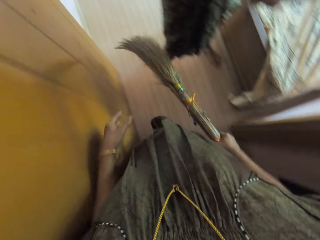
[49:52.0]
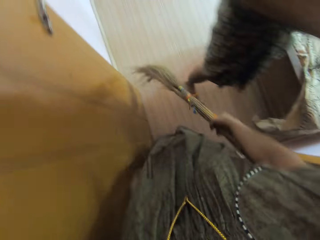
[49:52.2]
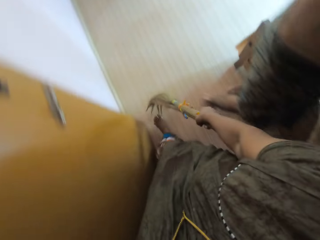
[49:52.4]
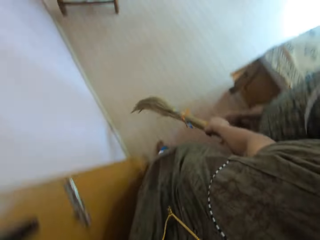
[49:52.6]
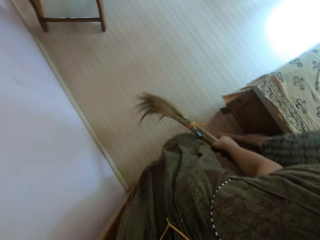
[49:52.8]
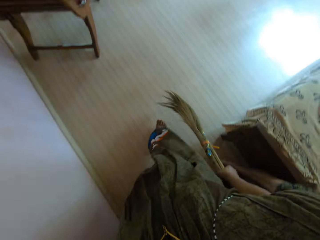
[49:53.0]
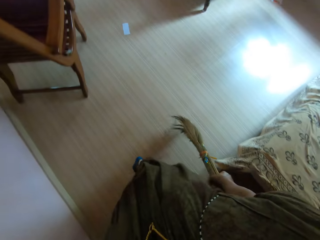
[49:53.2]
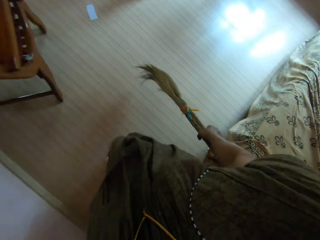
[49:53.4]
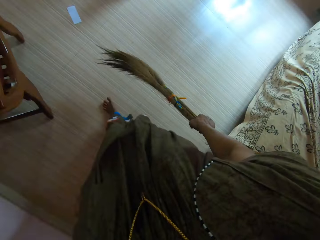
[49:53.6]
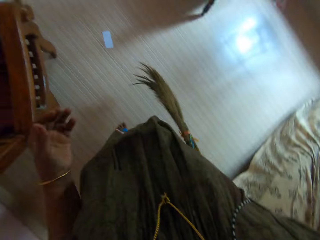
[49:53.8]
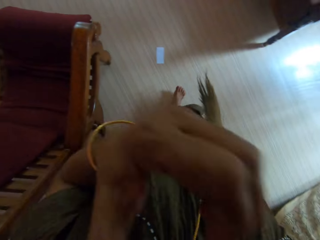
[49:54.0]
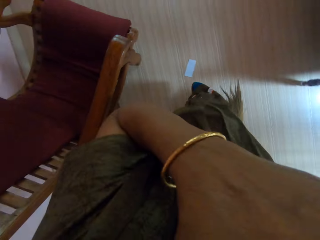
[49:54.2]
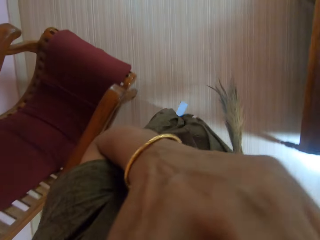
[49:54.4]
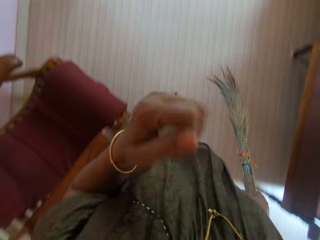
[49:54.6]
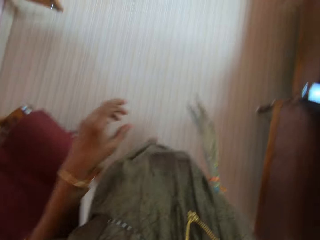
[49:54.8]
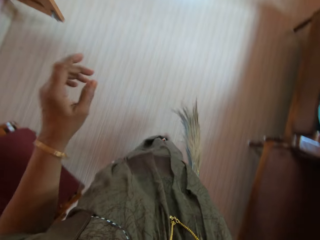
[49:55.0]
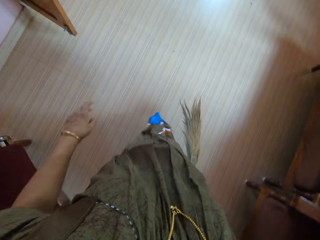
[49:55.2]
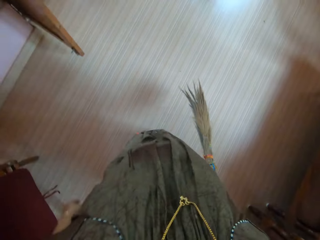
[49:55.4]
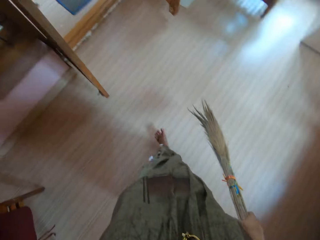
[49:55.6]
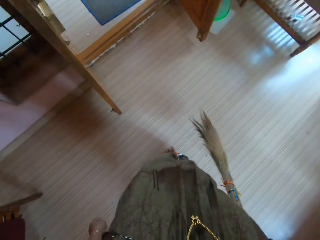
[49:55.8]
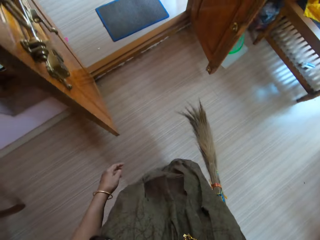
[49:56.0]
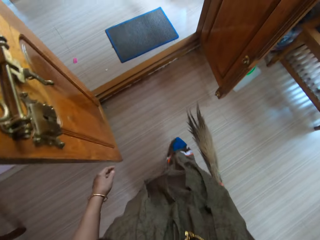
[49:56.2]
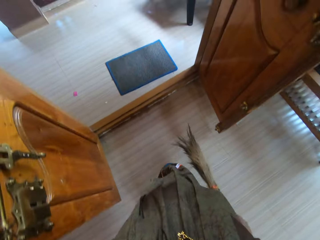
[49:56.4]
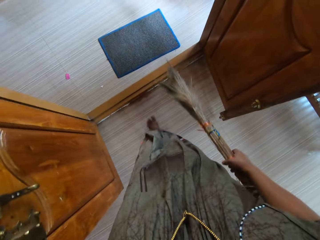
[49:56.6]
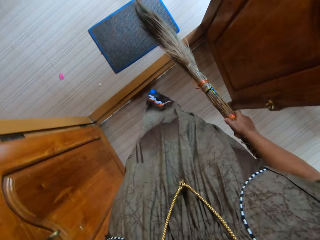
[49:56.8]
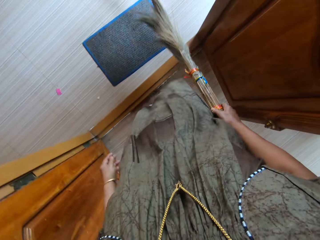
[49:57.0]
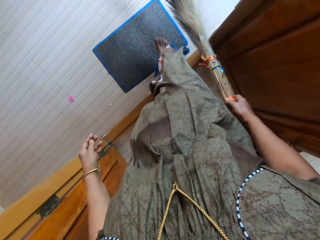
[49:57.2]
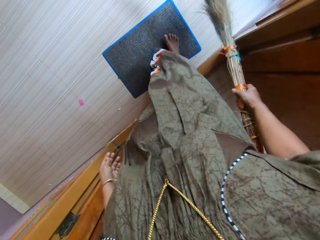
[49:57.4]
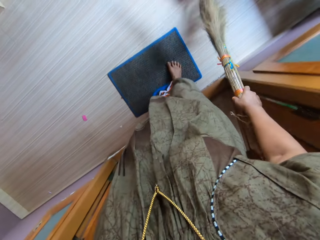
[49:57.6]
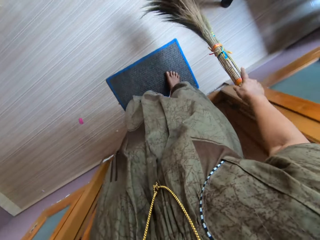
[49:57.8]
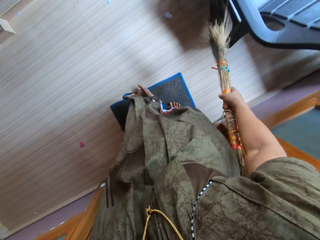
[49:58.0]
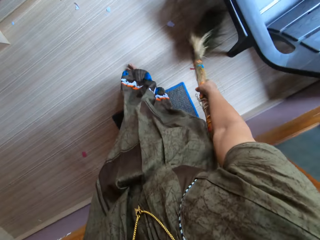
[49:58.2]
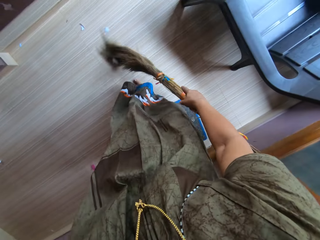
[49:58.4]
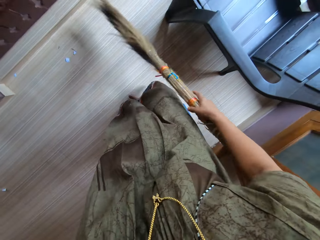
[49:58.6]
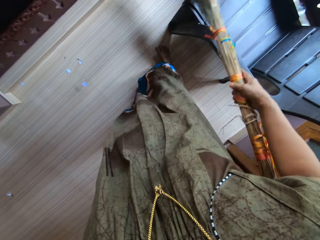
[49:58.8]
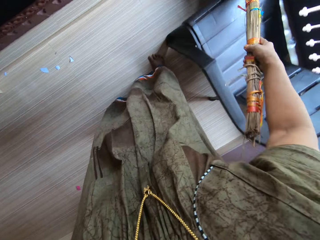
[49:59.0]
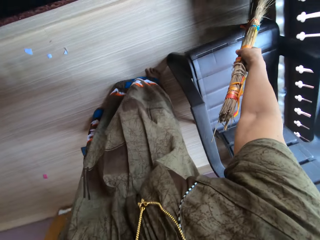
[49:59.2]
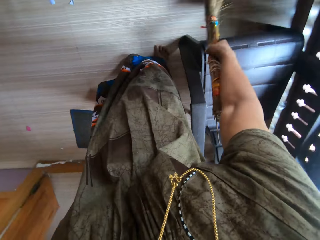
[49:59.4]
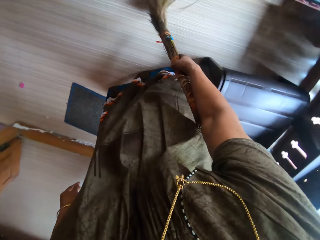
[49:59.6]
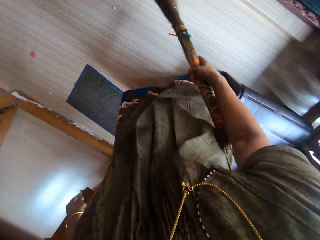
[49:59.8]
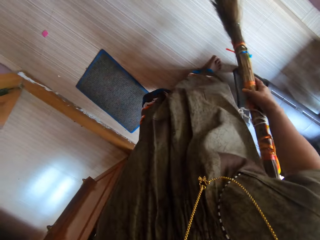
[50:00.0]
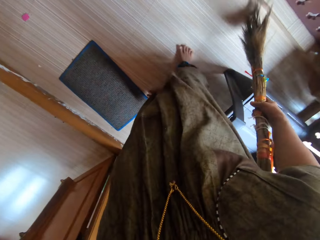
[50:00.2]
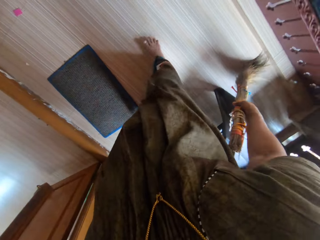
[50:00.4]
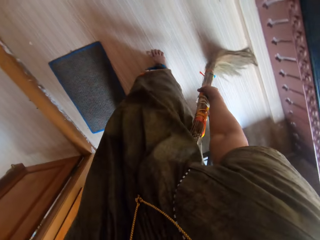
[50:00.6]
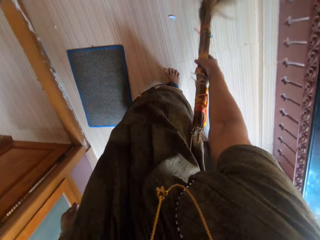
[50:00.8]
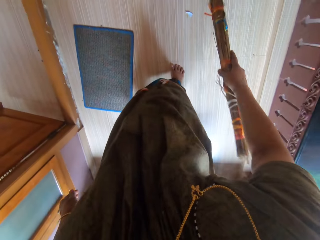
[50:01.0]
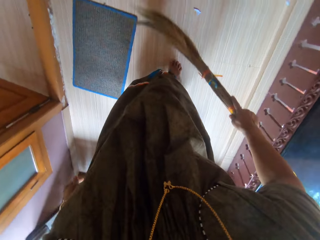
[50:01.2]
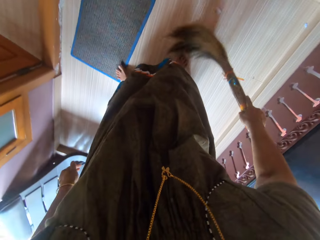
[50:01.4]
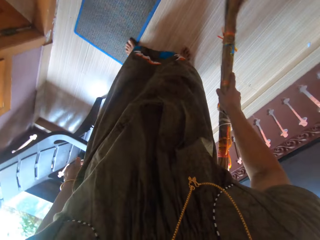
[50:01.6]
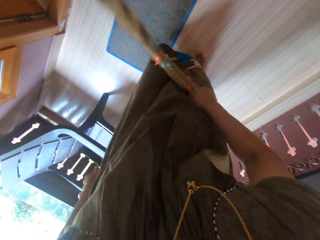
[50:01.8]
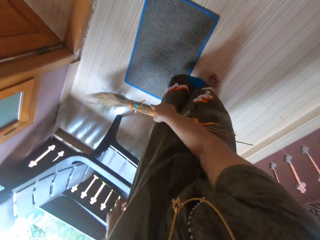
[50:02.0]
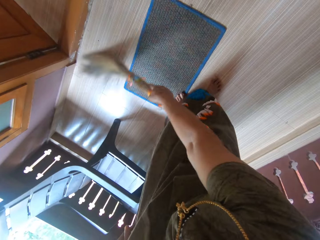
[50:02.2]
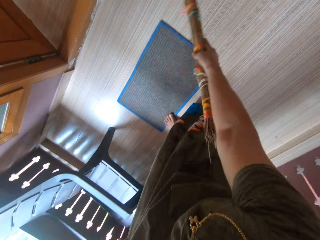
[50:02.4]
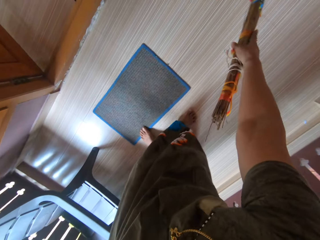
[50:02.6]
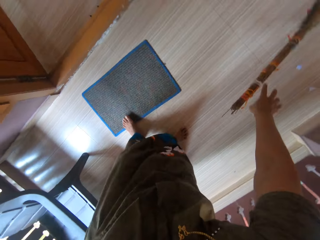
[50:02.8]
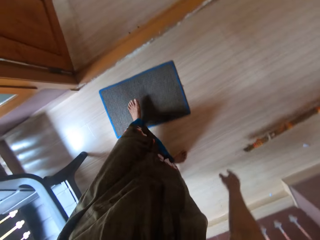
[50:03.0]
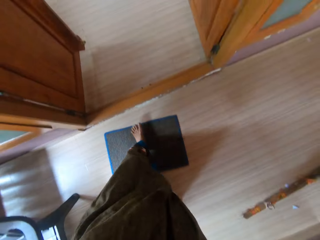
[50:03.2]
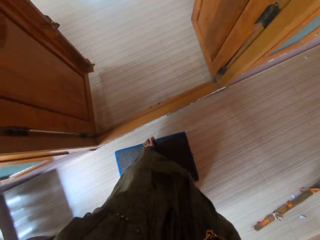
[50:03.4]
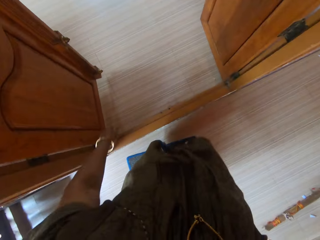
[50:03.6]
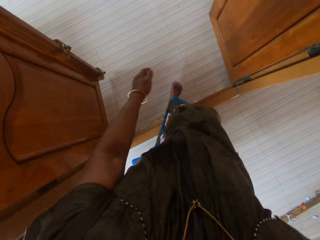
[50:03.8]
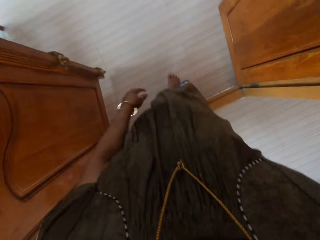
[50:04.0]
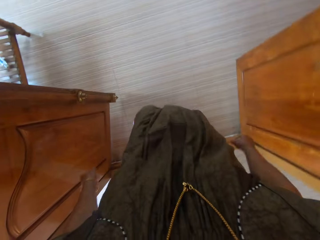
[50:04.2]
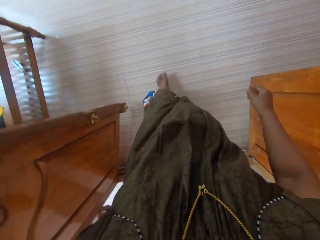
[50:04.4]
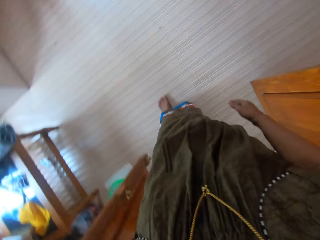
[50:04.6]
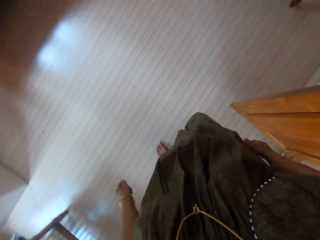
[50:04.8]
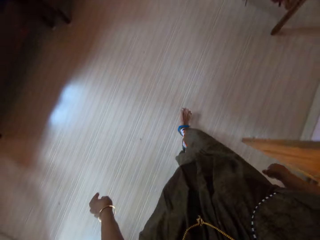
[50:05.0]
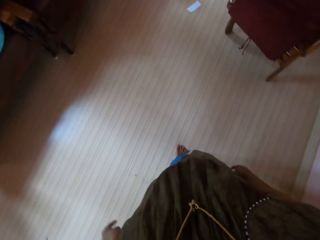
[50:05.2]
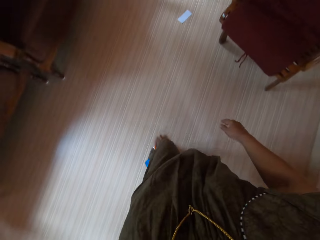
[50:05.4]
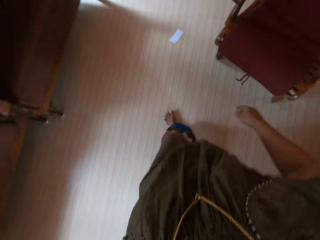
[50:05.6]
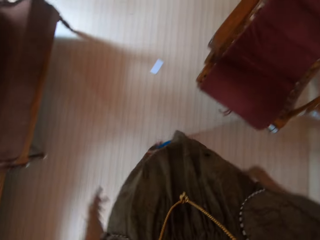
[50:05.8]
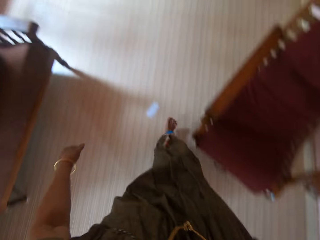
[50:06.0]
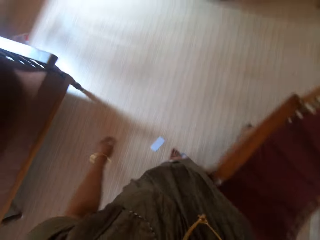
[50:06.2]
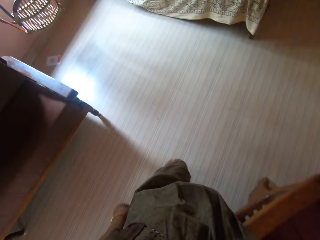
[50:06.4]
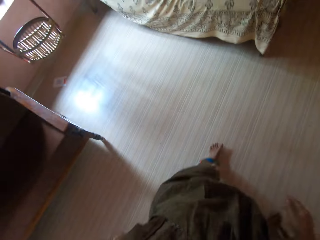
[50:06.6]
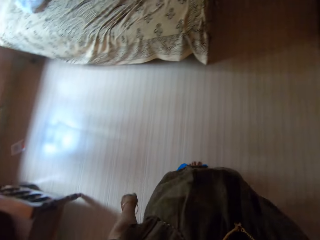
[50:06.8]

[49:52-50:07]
A man stands in the house. The camera wearer removes her left hand from the broom. She walks into another room. She walks past the man. She touches something. She raises her left hand. She walks around the house. She drops her left hand. She sweeps the room with the broom in her right hand. She walks into another room. She moves a door mat. She sweeps the house. She drops the sweeping broom. She walks into another room.

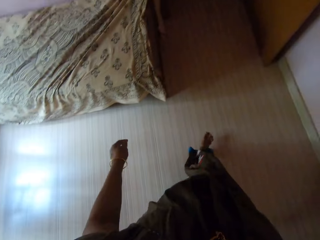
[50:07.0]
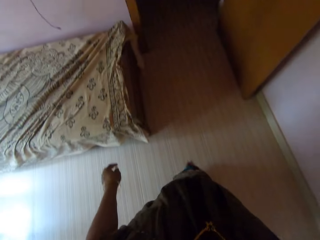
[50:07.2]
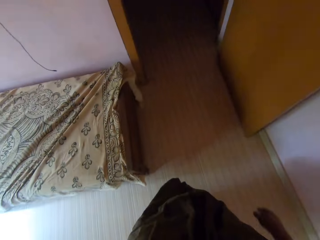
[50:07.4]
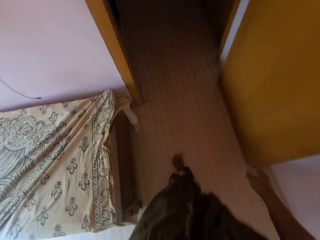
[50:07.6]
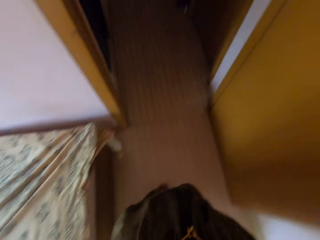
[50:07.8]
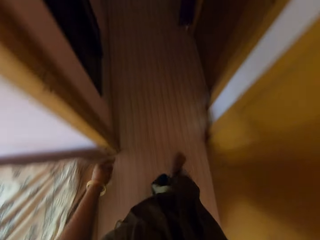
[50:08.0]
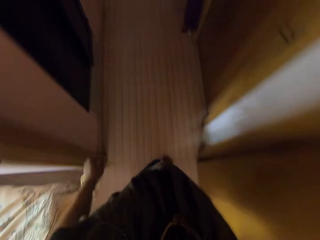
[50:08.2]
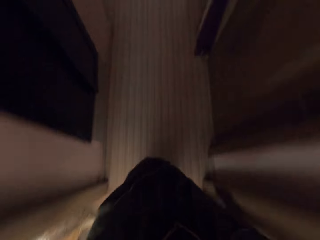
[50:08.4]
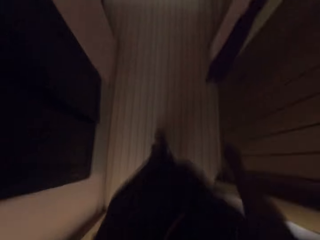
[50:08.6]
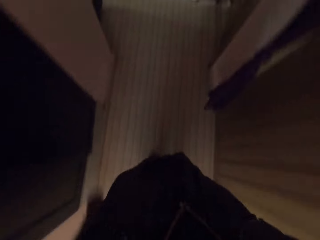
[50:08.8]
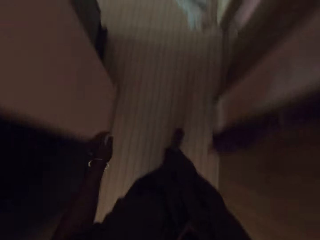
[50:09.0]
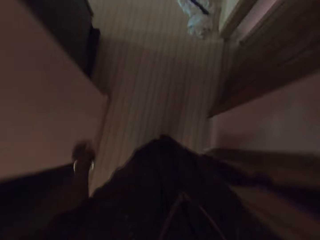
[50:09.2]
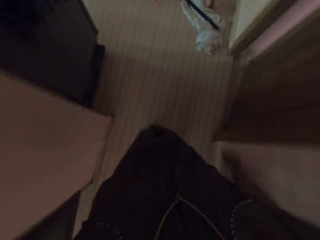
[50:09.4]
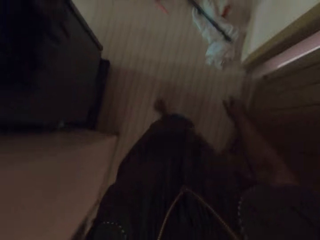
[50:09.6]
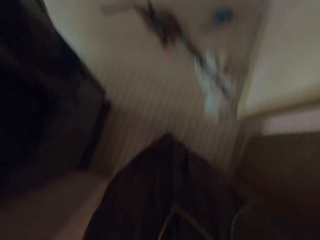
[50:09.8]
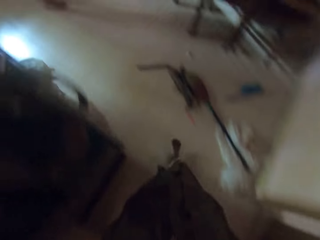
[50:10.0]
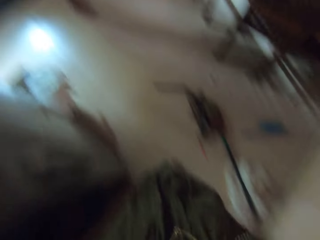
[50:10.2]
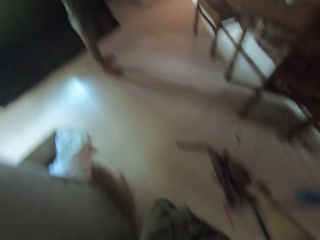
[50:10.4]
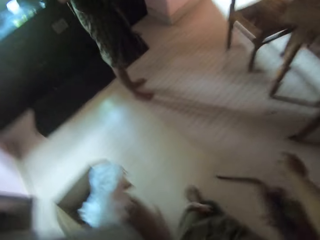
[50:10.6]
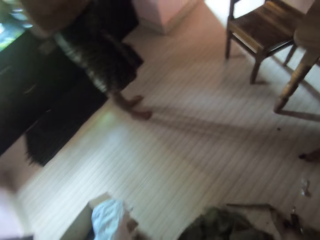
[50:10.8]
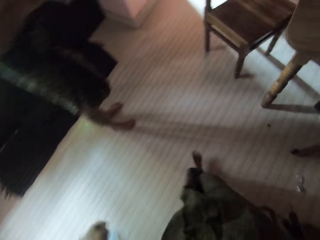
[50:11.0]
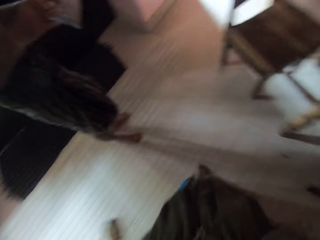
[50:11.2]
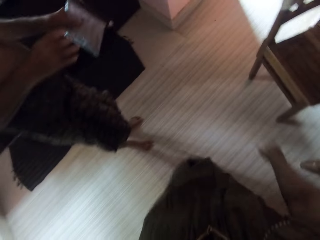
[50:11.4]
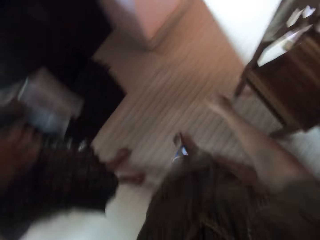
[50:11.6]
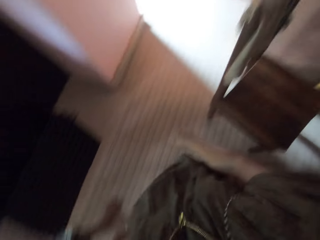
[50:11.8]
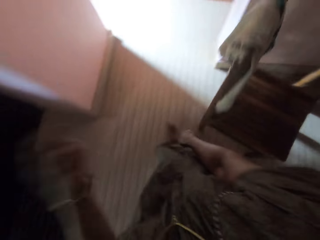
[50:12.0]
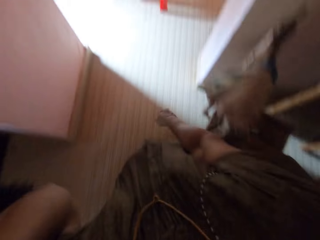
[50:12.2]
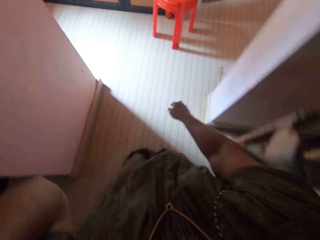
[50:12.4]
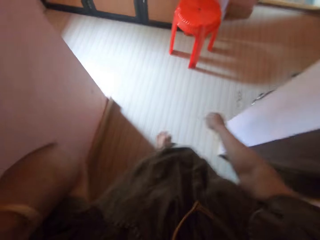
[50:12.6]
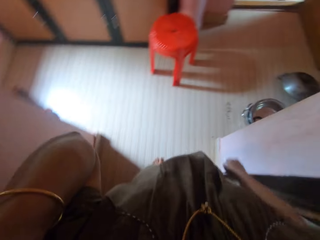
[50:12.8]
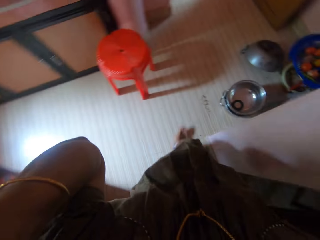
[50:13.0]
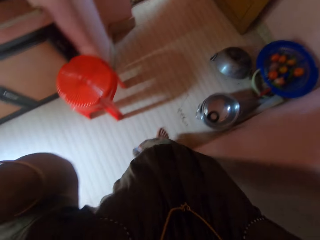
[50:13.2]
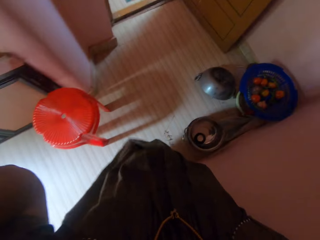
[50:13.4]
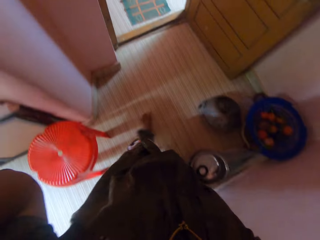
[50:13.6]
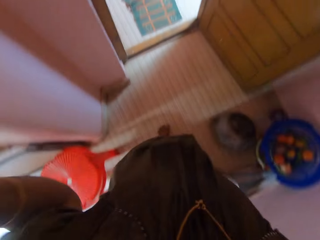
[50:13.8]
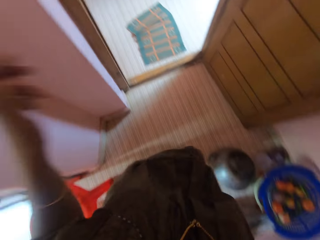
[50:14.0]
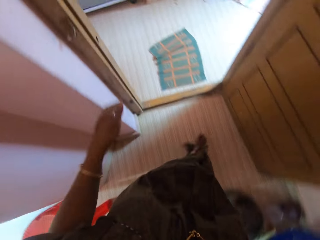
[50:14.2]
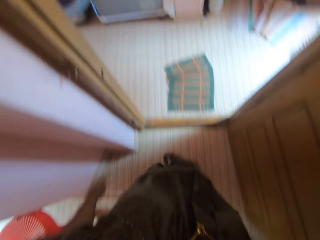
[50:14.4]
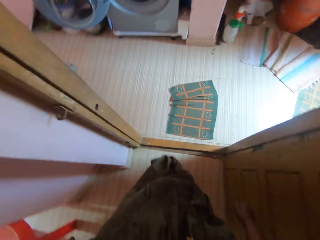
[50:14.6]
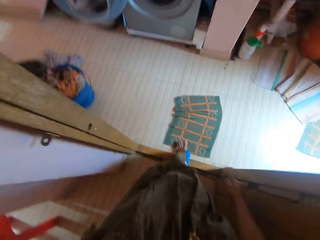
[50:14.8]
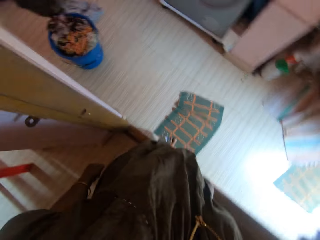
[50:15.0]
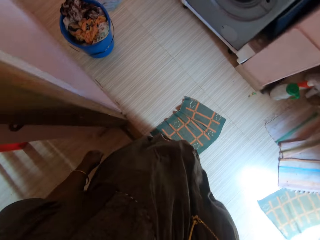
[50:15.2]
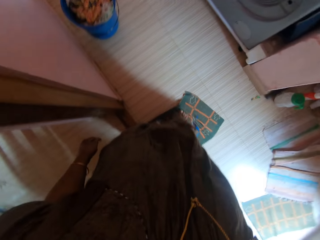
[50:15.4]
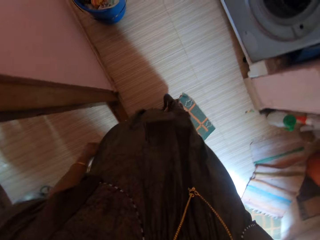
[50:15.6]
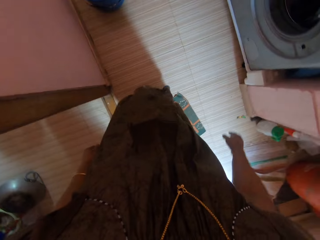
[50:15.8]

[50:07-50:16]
A man stands in the house and holds something. The camera wearer walks around the house. She walks past the man. She raises her left hand. She touches something. She walks around the house. She lowers her left hand.
